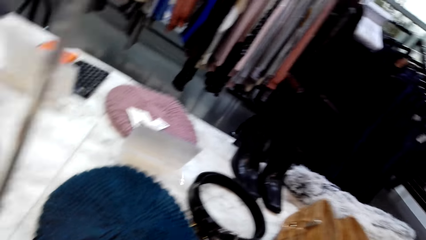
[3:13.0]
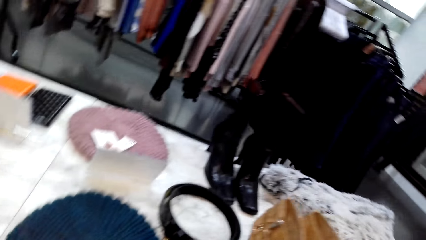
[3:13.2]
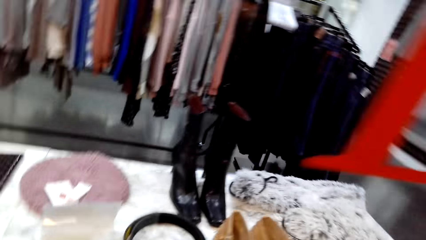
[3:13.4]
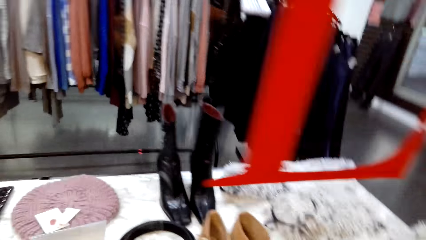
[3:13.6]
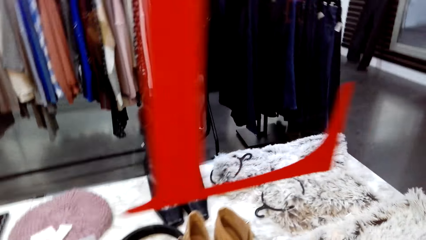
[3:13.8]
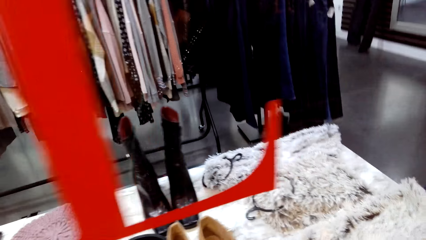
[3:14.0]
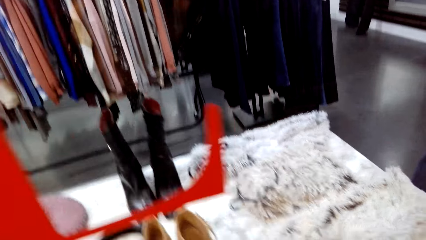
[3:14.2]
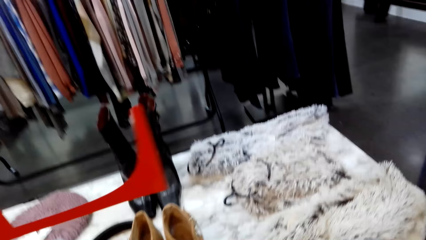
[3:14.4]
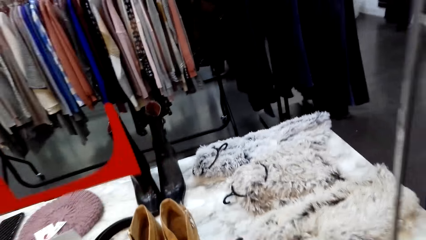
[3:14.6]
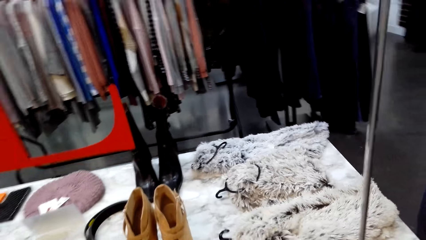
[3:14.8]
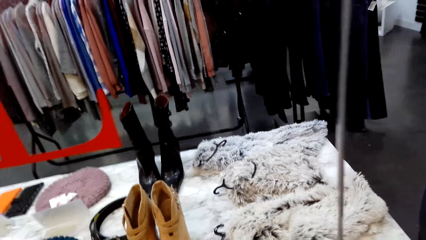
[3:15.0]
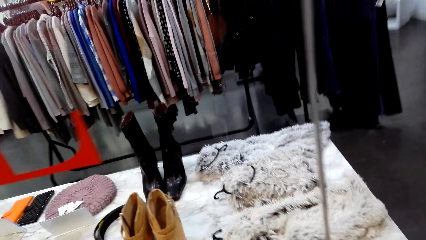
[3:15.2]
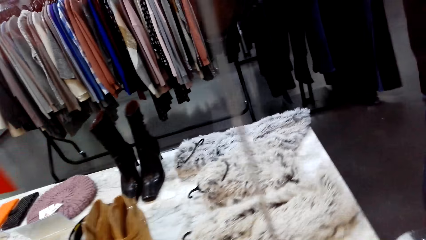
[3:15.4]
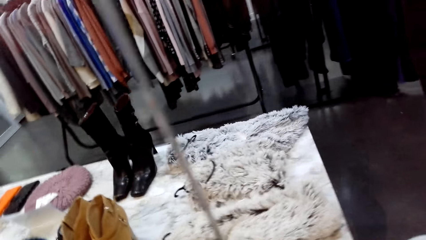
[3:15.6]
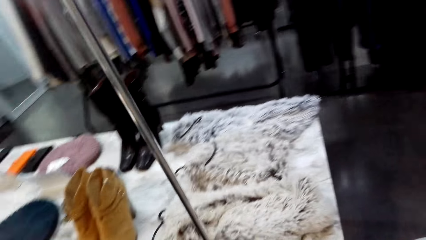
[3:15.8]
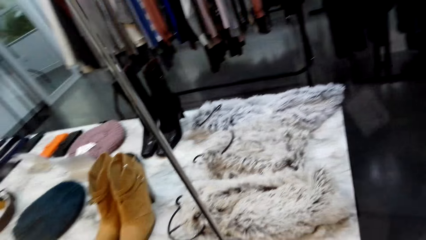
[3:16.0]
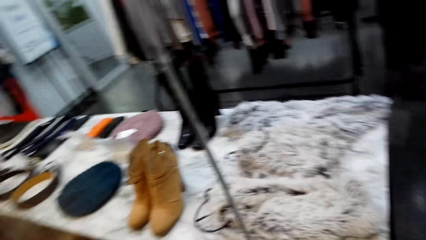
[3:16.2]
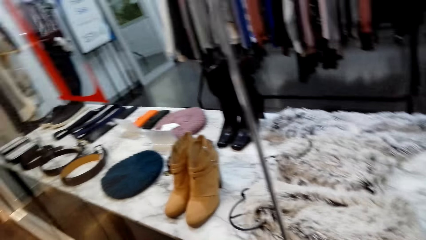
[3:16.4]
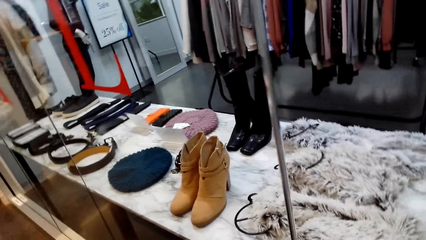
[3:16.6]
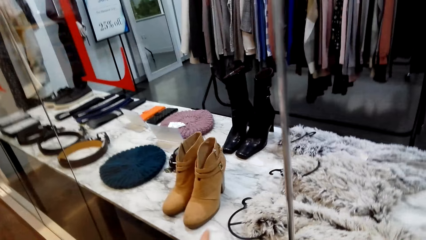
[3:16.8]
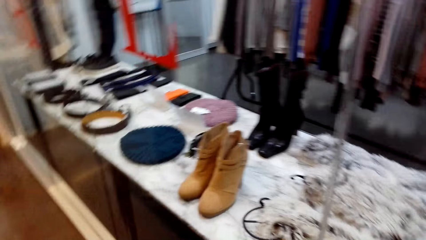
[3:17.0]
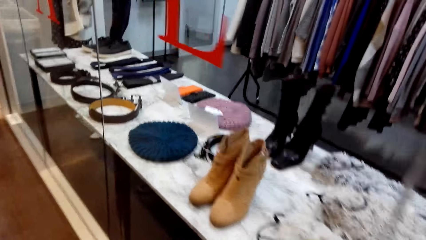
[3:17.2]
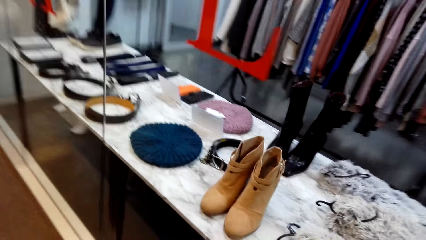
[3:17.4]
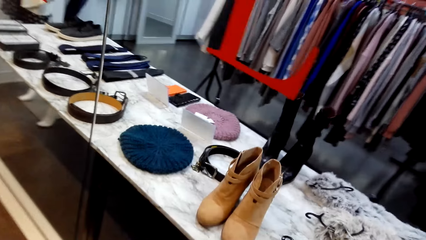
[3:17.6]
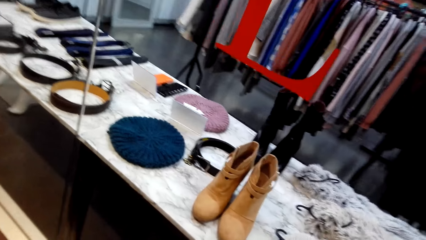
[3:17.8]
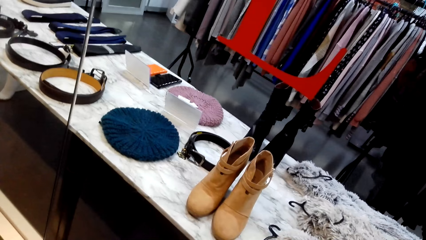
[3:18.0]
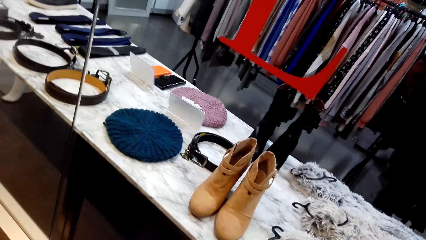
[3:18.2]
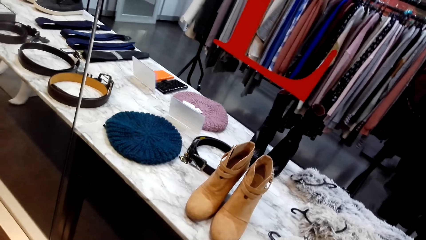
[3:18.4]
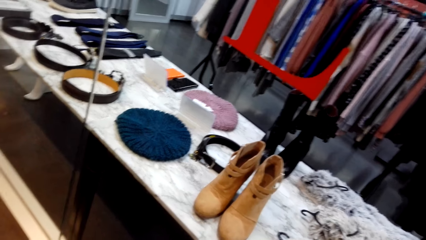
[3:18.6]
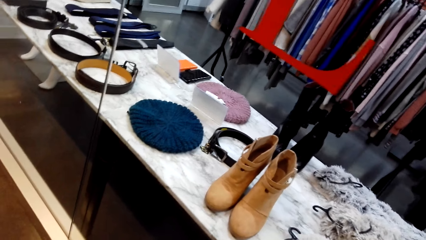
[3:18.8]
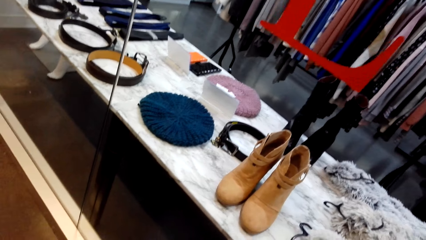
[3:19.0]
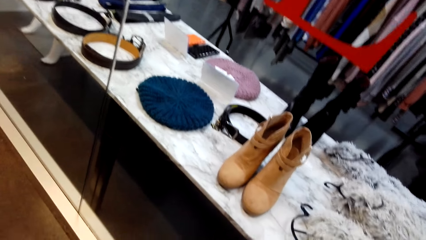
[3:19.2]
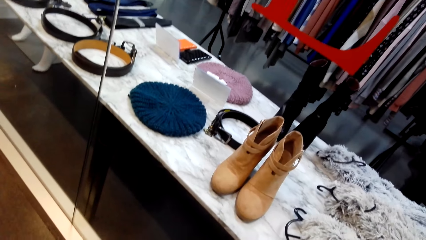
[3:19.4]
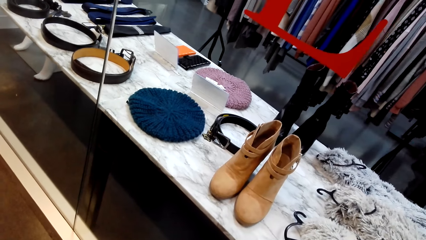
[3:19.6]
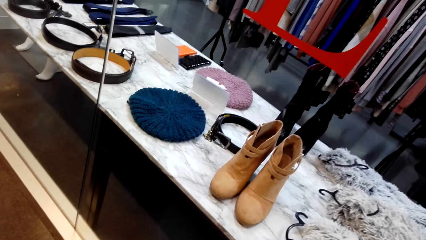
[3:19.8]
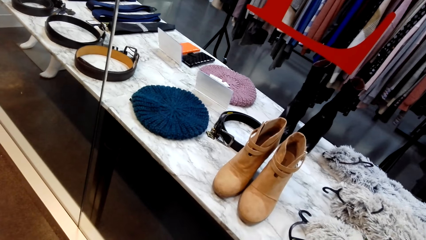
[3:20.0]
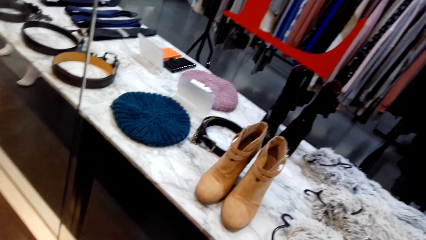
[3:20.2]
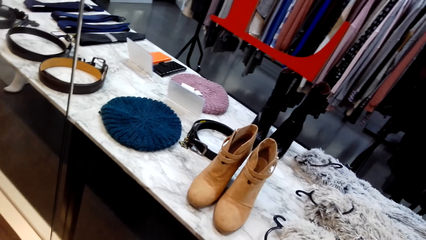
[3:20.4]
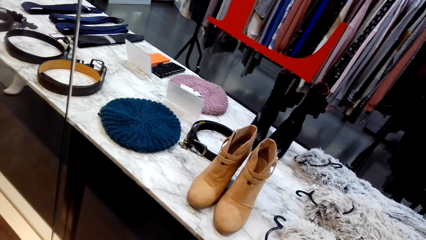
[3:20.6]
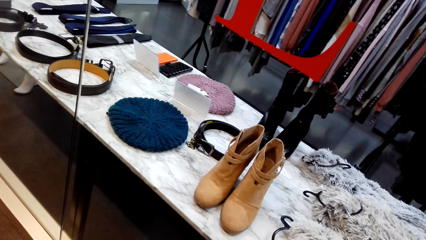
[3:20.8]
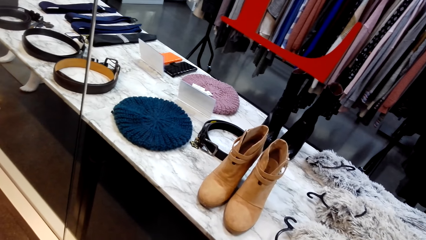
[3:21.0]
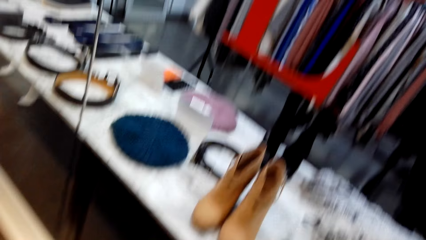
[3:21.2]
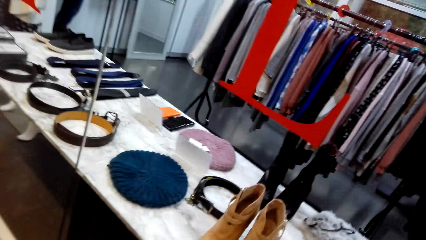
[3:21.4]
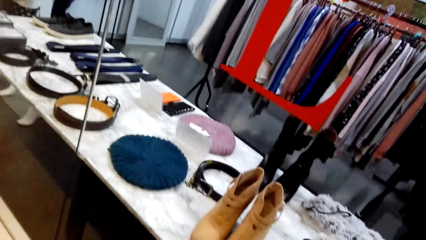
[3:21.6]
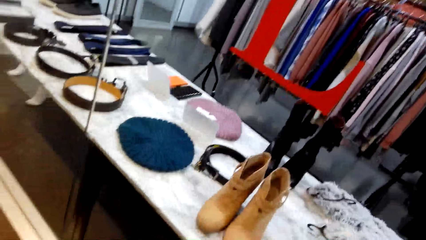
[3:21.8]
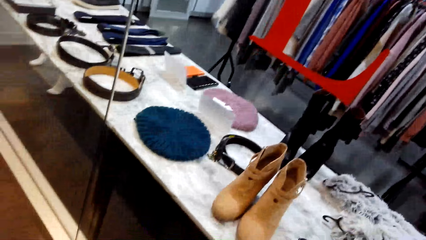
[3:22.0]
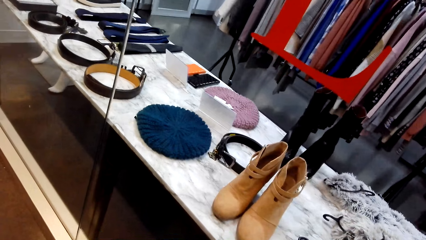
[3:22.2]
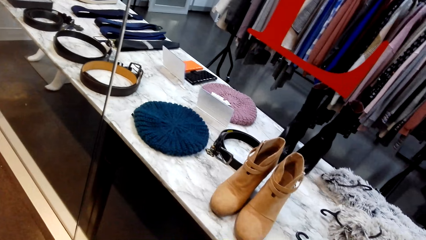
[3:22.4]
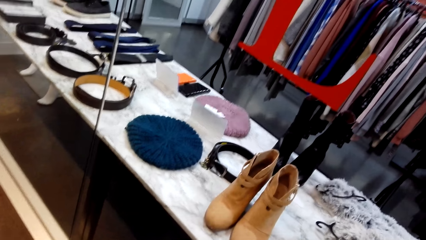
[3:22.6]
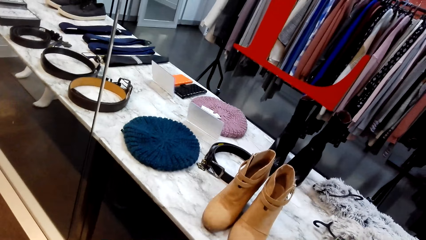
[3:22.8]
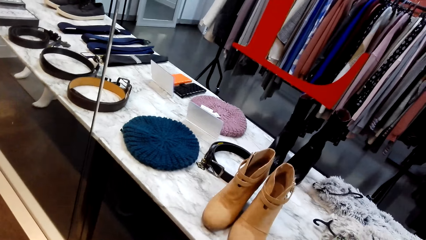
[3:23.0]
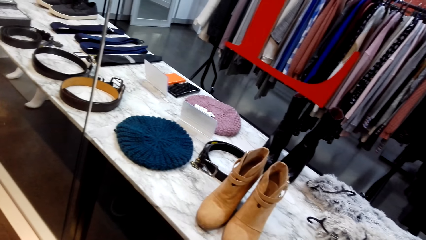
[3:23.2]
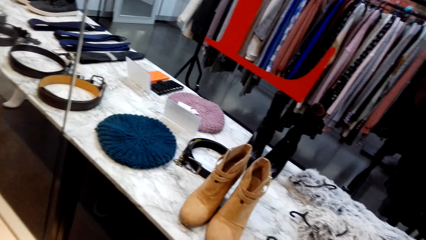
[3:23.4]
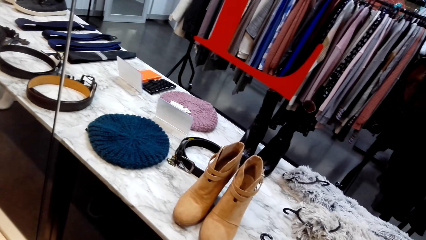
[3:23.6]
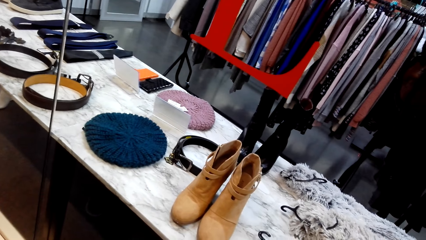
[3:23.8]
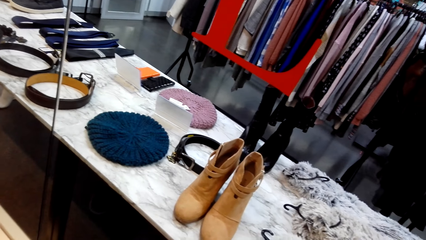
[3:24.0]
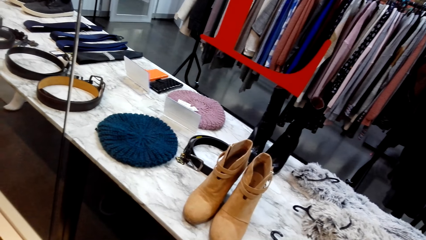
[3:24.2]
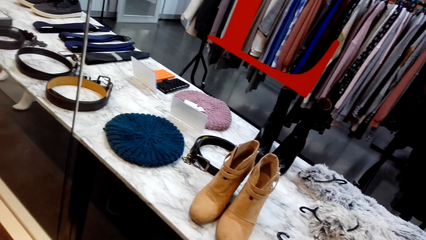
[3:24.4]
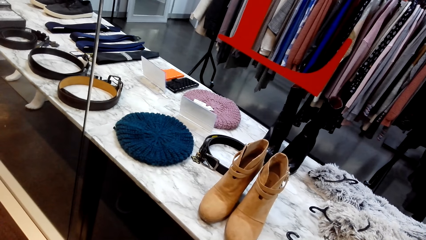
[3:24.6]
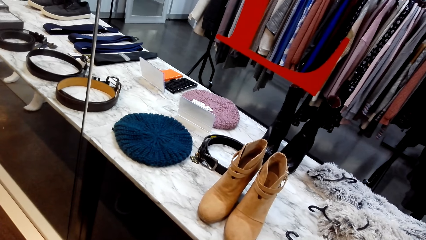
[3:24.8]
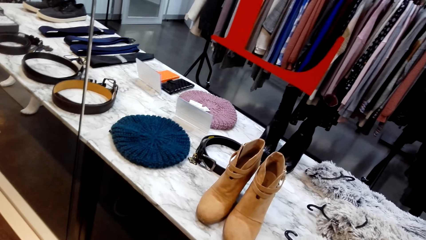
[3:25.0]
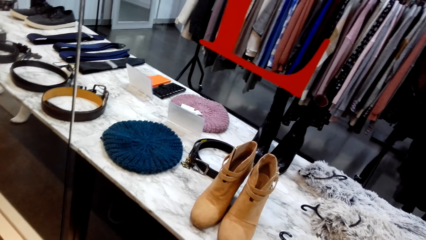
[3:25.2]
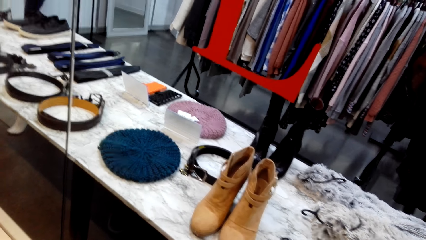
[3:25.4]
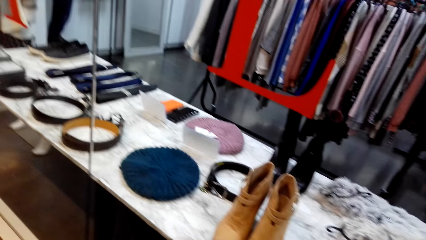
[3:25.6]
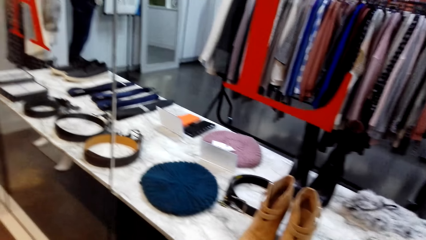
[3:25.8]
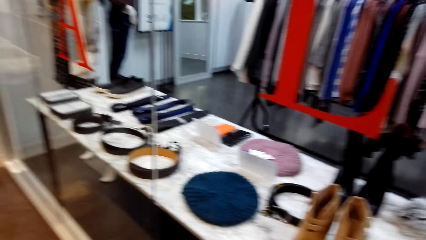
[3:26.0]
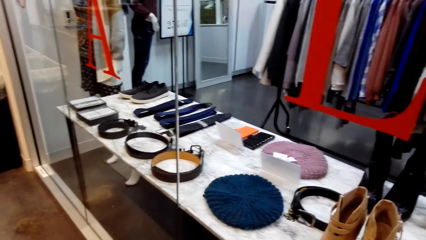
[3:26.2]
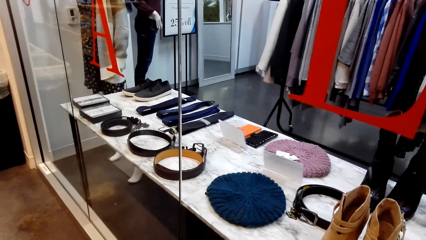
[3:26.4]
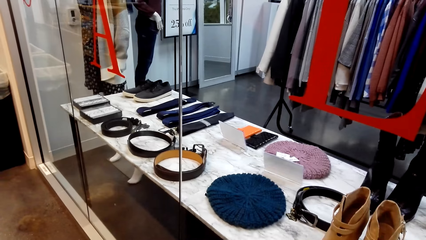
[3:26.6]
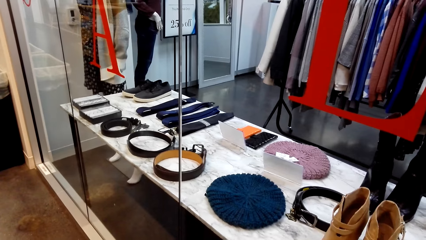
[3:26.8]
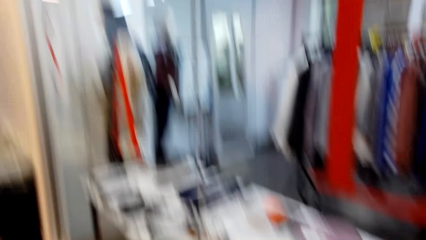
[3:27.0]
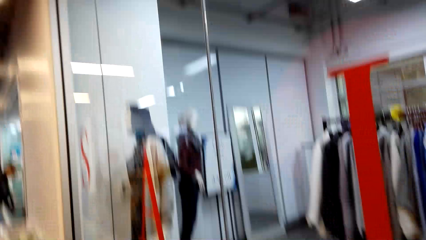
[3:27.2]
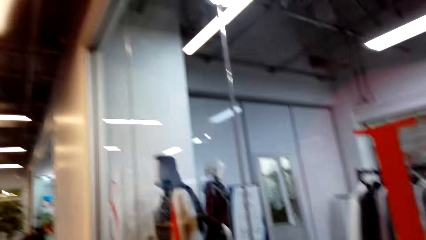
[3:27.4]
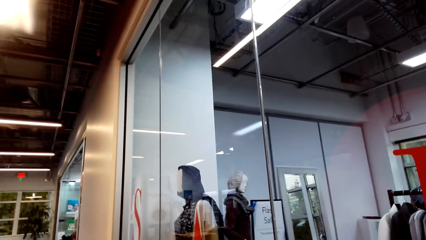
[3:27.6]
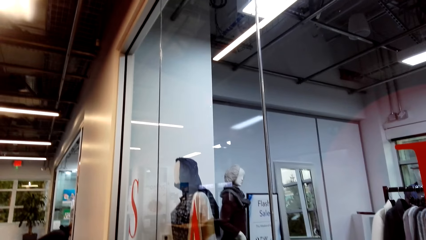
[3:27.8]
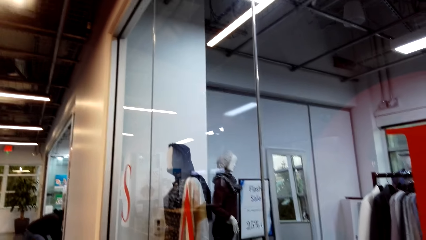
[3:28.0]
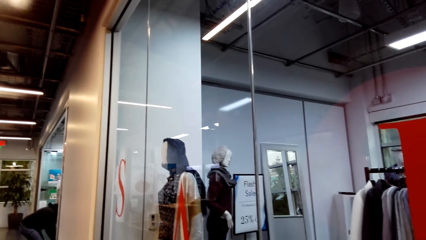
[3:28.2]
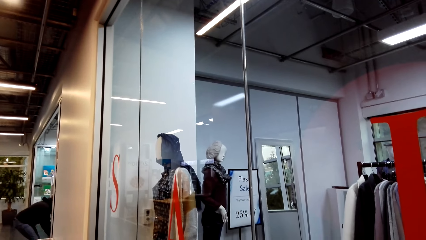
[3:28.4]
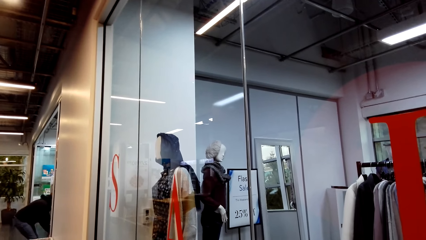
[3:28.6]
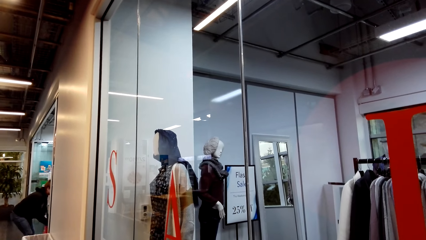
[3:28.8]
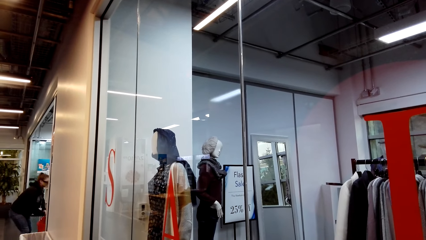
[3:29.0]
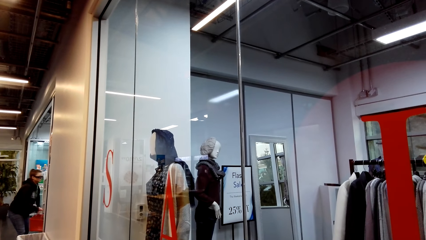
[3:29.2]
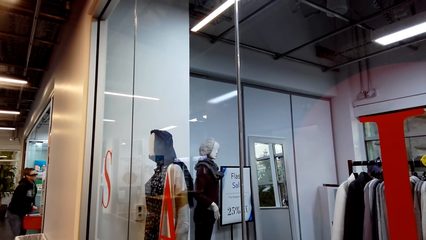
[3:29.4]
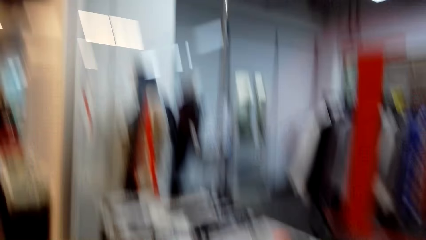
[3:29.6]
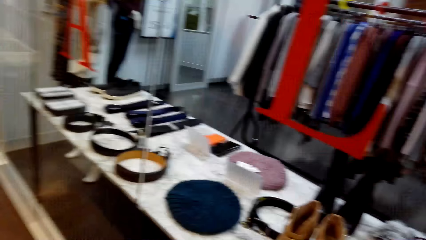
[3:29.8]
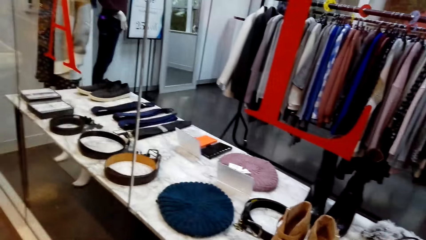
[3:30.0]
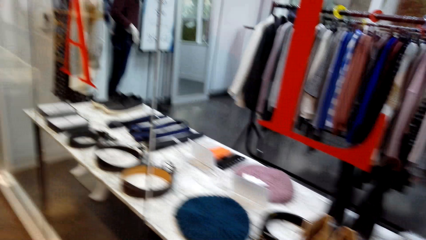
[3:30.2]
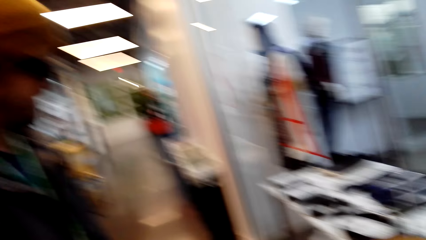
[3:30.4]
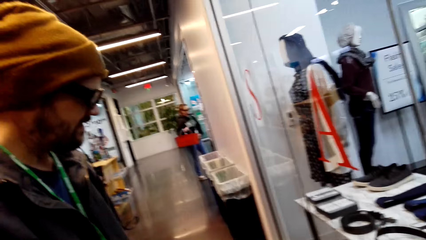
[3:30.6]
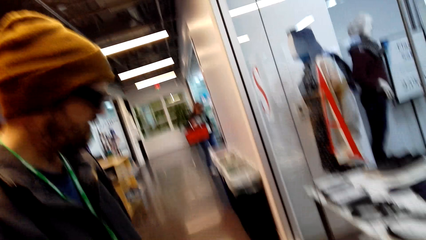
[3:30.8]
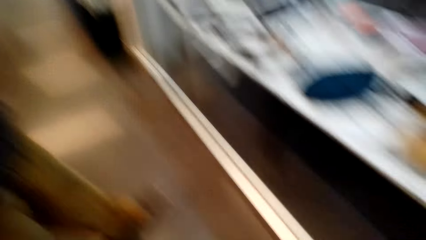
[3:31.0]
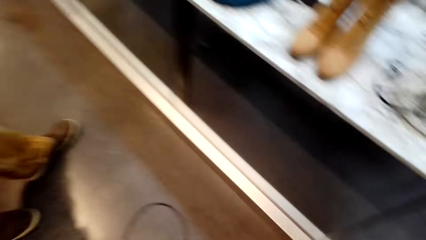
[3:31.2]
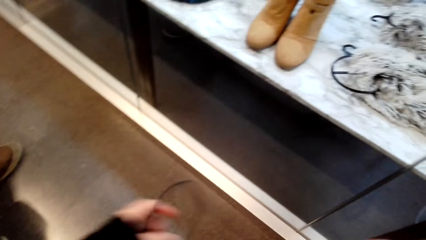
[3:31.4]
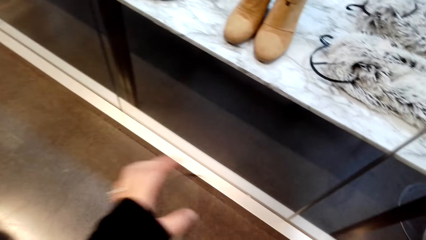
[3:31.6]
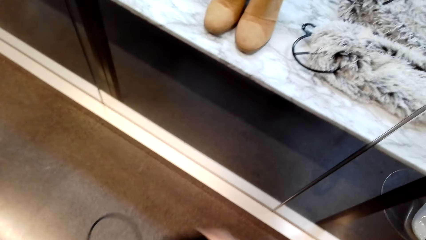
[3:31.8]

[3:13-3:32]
The camera wearer looks at the boots. They look around.
